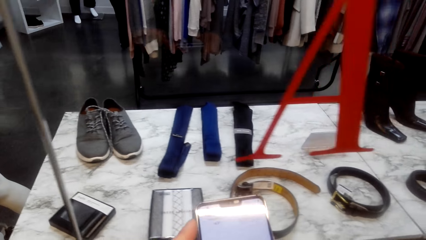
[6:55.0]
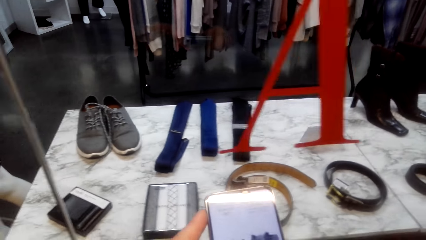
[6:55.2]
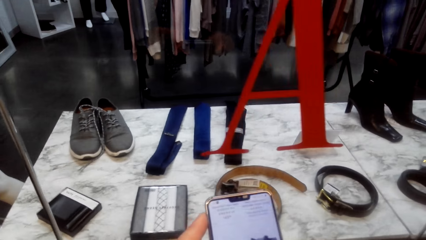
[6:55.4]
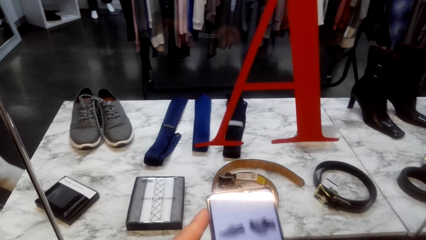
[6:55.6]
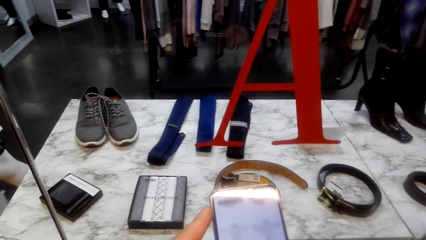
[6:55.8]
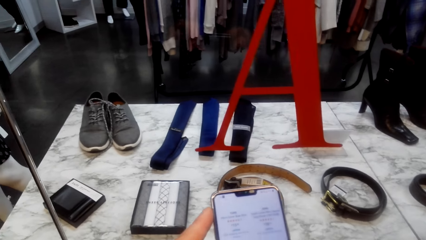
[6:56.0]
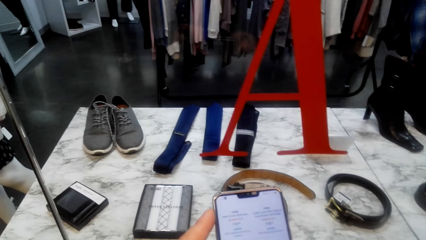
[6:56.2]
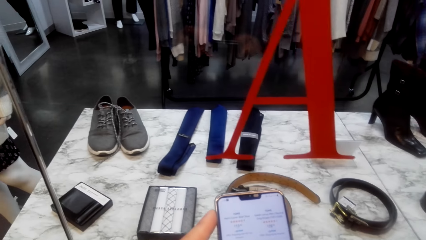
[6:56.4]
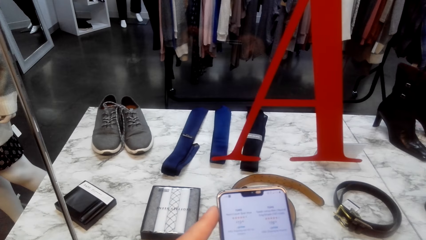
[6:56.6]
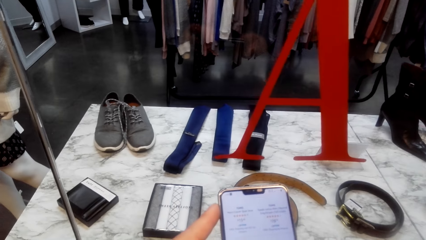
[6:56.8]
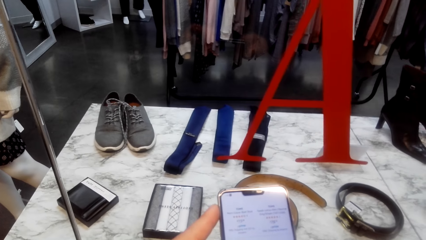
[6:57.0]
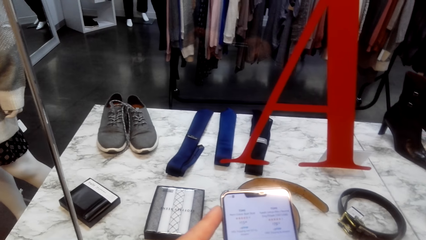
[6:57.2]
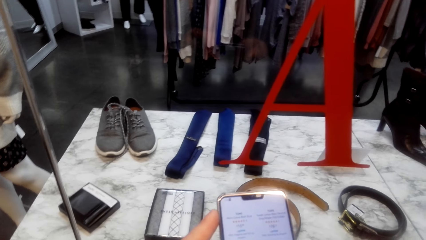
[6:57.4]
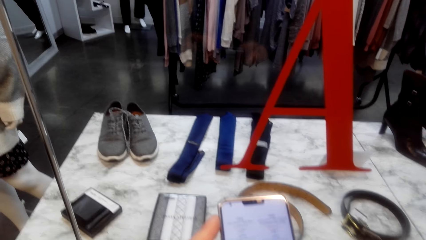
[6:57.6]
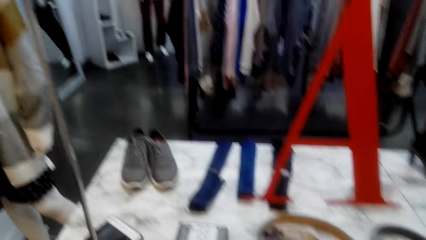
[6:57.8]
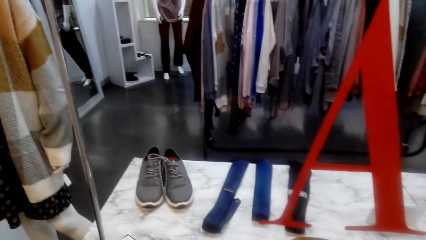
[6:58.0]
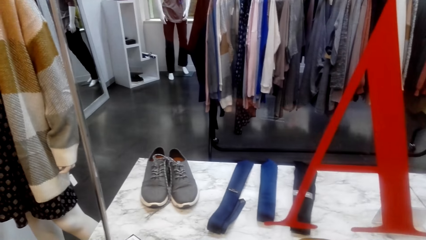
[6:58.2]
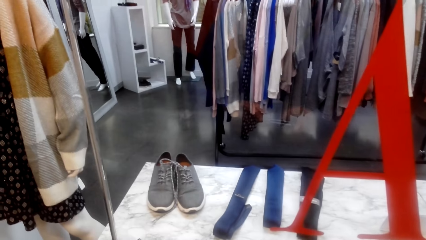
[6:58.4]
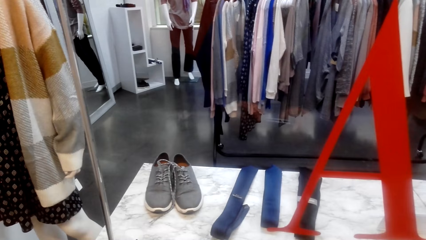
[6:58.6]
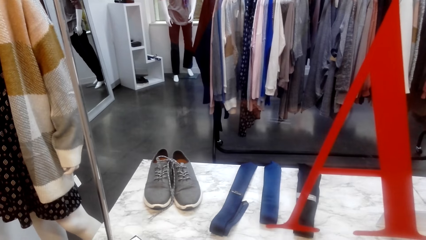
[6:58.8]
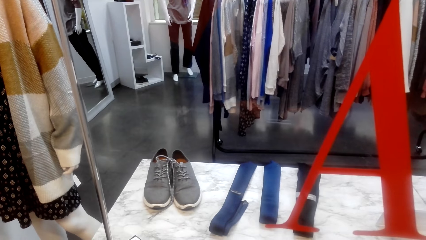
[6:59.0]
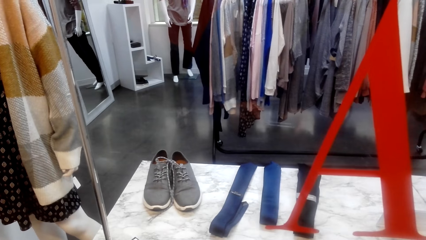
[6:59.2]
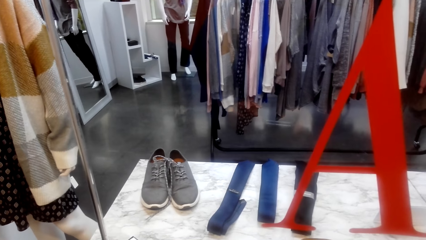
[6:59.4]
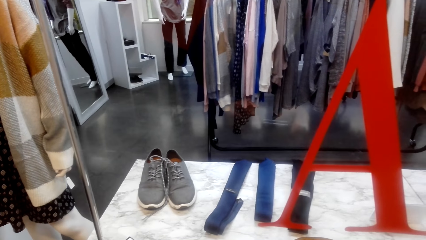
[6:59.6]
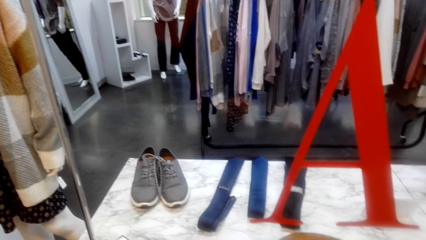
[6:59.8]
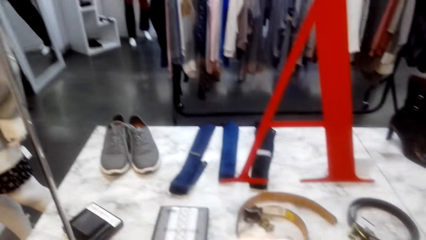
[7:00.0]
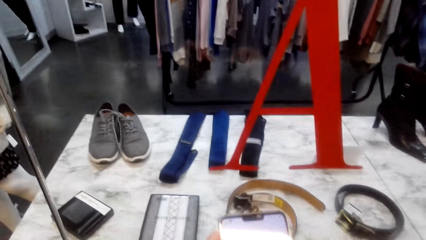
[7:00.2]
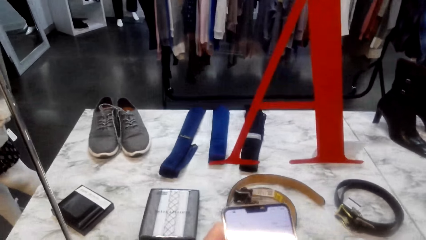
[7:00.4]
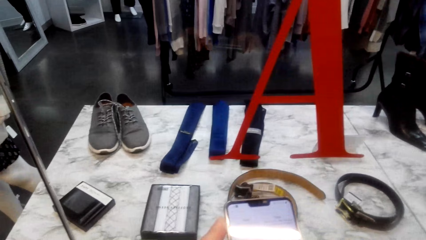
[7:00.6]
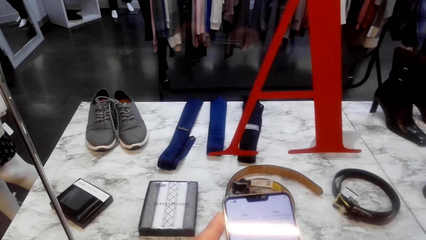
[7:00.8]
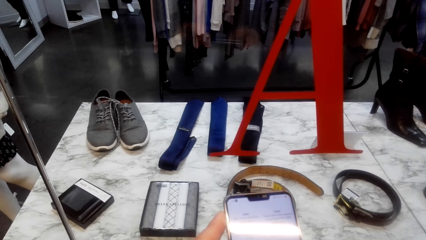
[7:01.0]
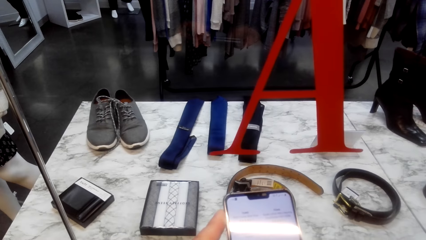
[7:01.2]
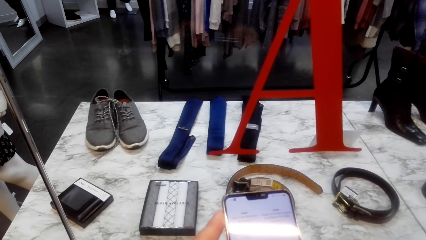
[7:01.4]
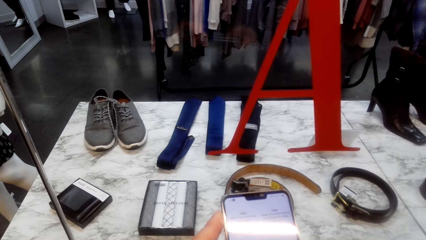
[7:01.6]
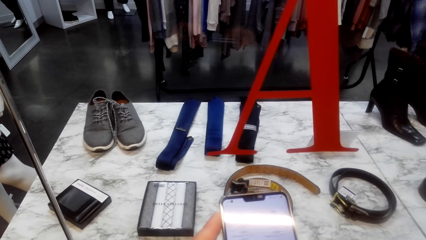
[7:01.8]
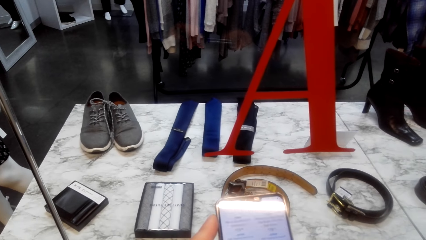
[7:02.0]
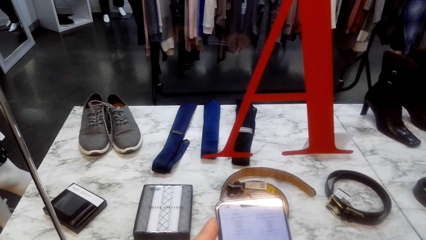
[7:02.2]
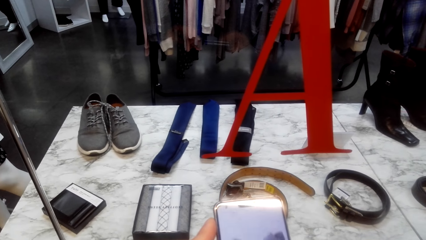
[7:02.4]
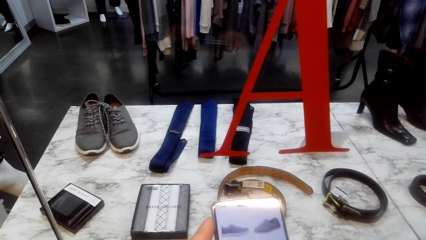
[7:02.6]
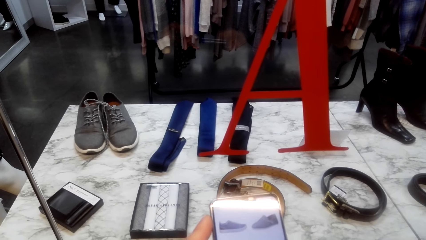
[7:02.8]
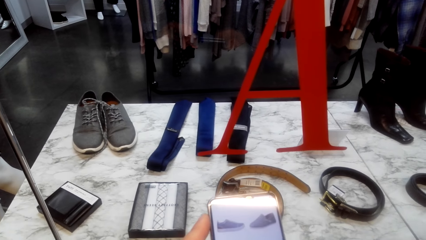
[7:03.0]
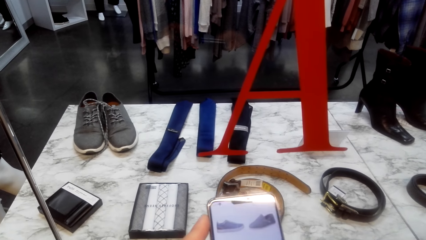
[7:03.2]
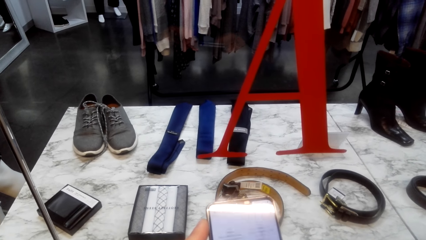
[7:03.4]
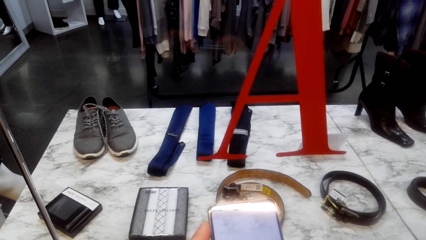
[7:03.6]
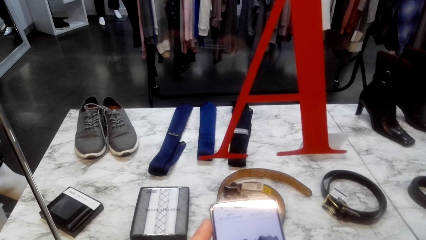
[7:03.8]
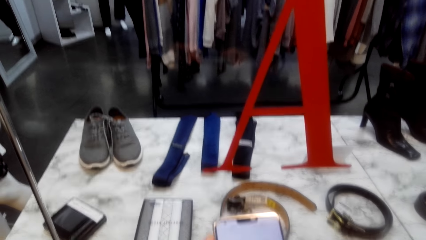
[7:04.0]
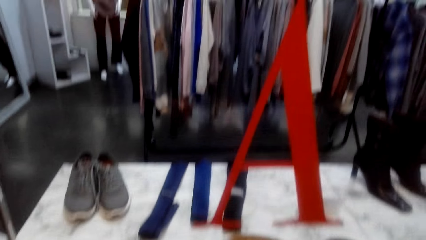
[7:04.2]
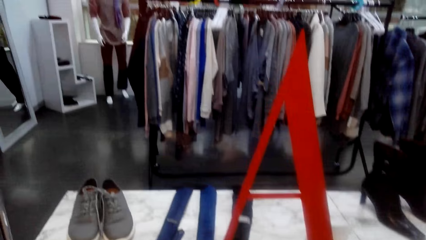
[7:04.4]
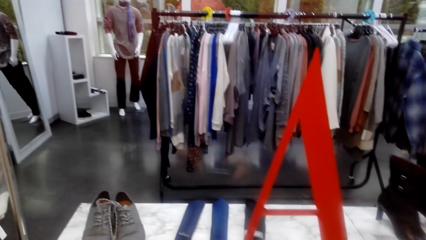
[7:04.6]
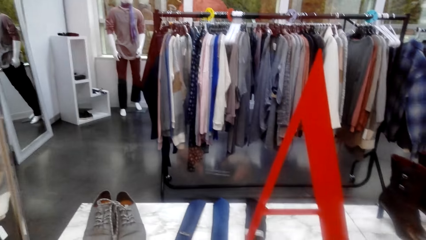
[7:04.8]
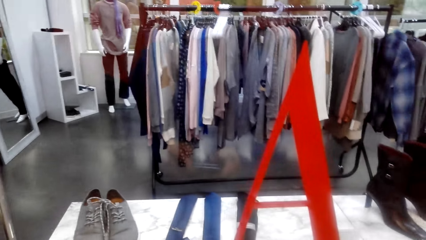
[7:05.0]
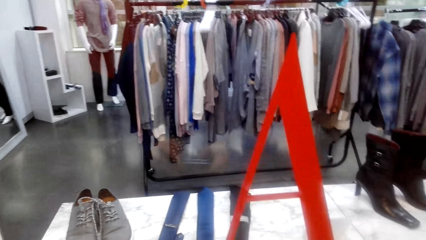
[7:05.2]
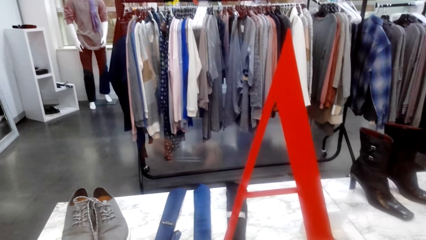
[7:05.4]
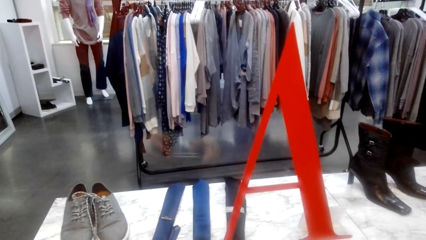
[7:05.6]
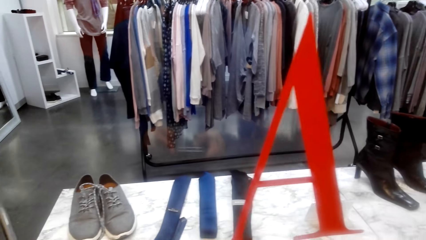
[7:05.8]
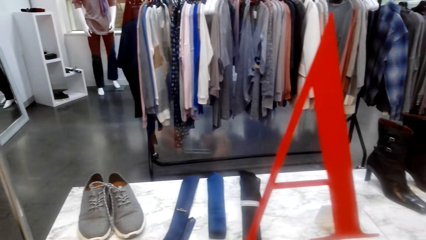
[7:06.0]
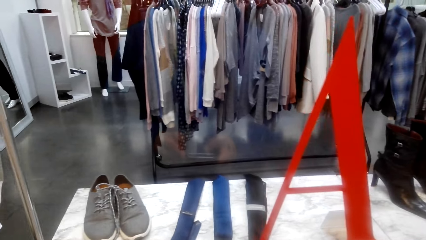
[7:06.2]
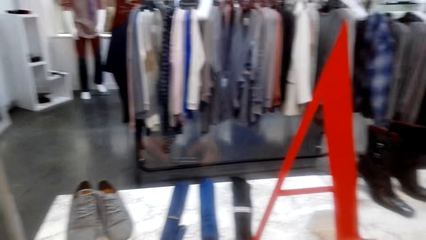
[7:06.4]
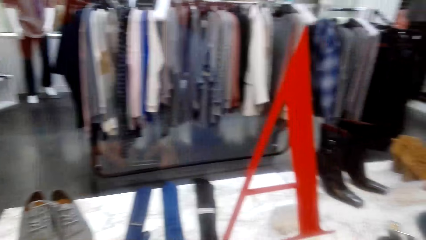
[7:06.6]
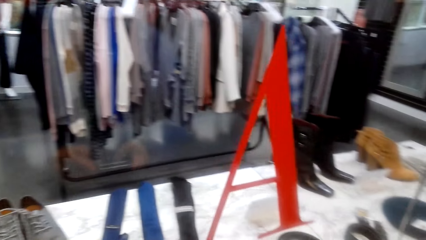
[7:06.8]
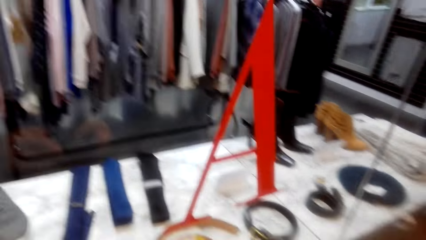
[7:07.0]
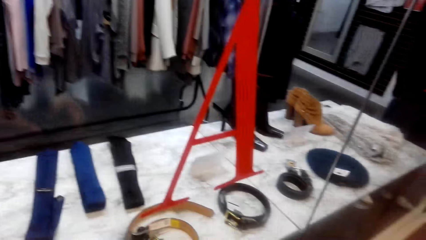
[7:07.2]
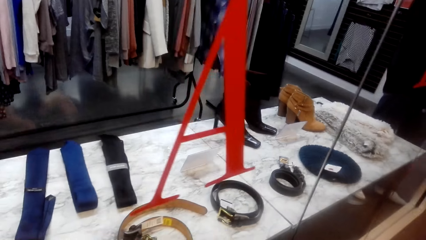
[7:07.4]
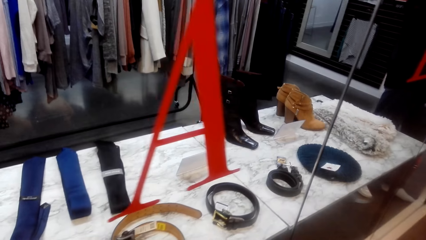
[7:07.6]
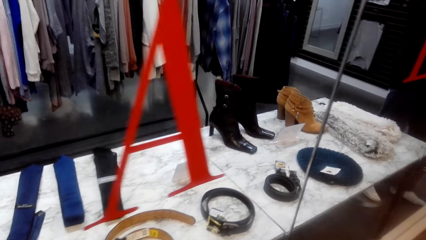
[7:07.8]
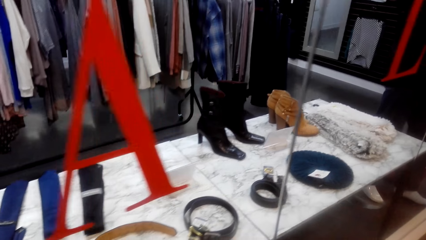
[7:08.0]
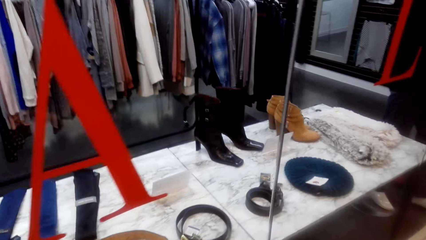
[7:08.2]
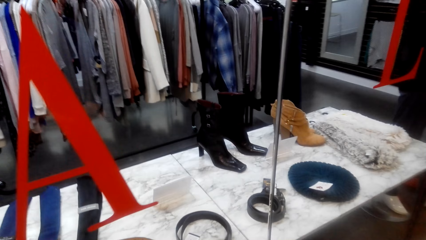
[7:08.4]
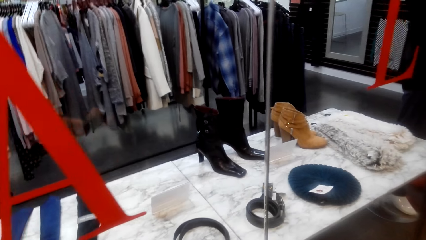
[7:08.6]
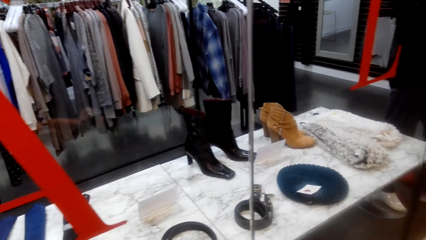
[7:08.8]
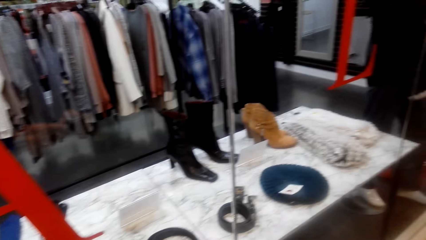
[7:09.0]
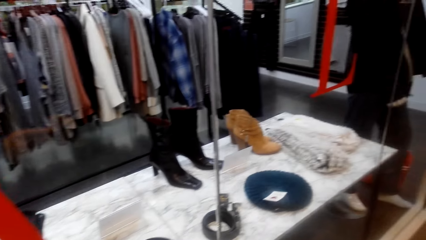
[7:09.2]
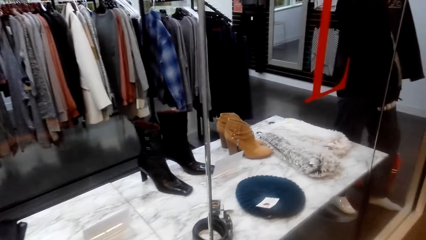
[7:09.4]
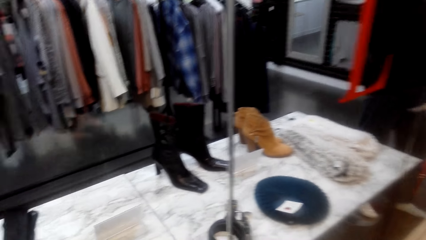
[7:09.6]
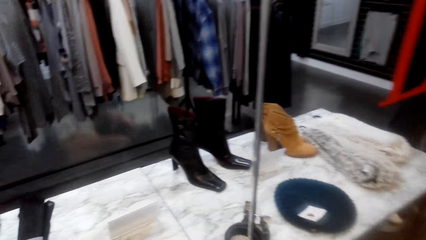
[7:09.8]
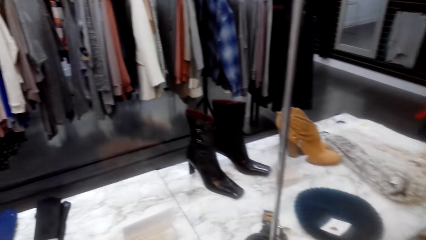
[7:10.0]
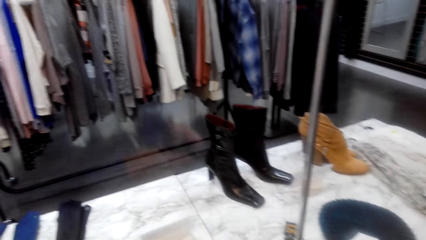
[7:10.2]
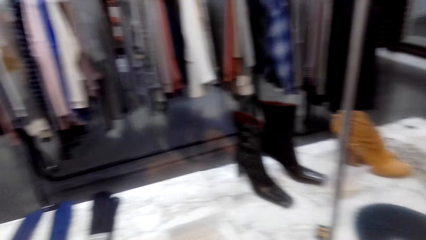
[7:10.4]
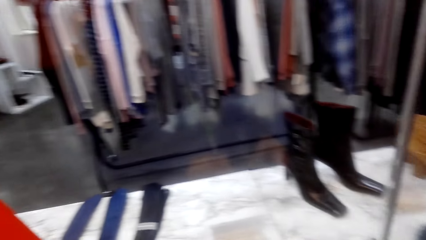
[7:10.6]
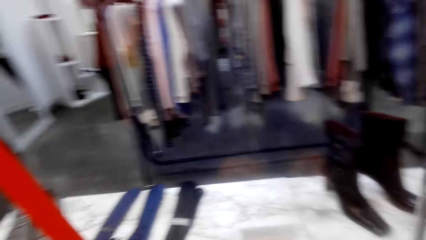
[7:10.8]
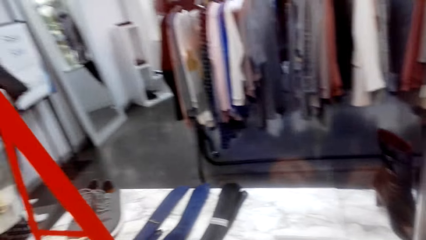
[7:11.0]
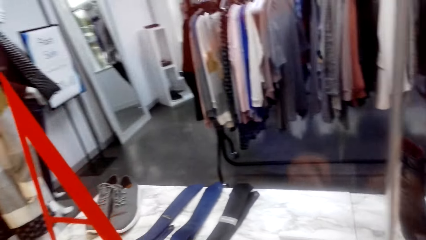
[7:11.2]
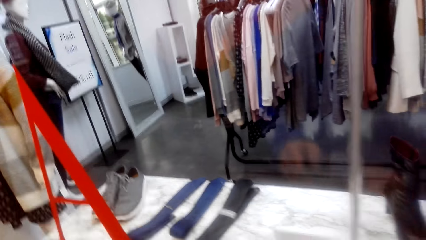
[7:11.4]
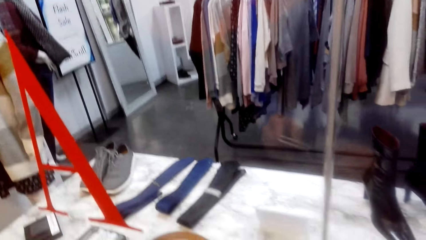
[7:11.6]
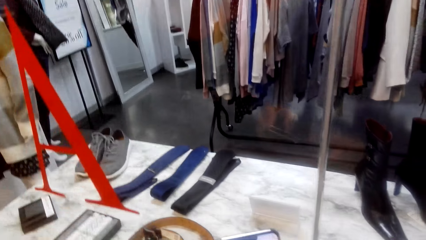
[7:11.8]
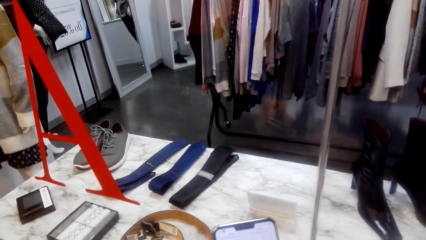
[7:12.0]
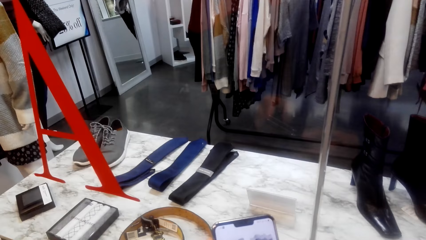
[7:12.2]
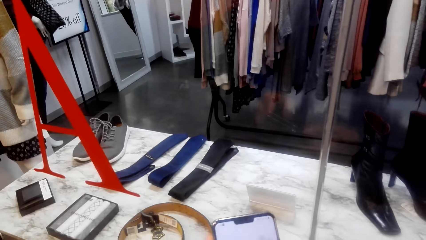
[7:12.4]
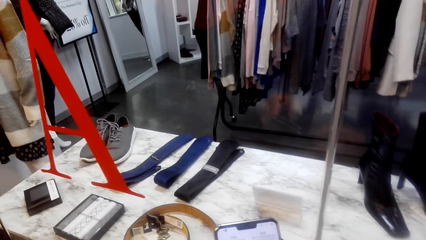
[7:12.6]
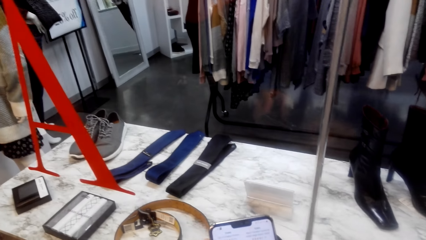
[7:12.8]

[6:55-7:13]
The camera wearer scrolls his phone. They look around. They scroll his phone. They look around. They walk around. They look around.
